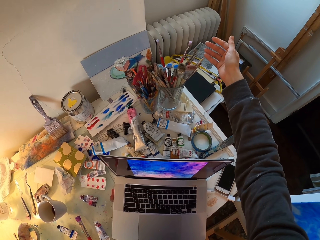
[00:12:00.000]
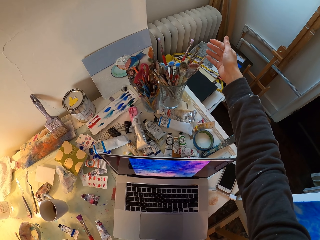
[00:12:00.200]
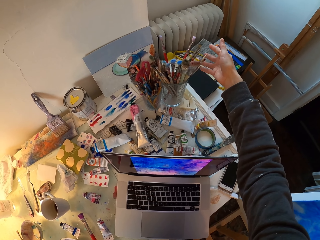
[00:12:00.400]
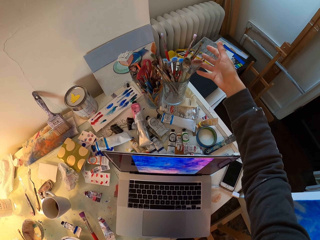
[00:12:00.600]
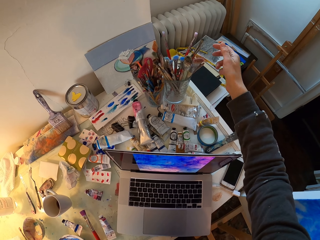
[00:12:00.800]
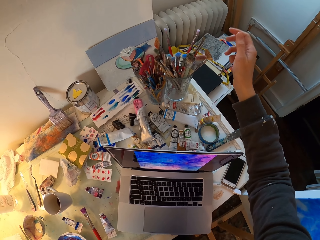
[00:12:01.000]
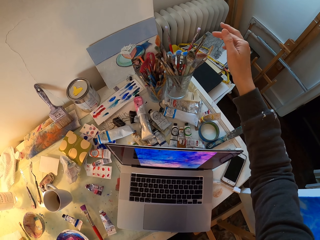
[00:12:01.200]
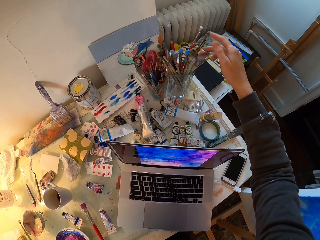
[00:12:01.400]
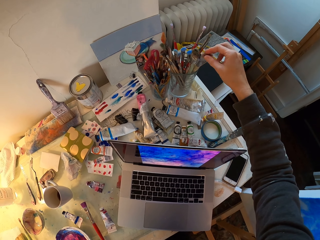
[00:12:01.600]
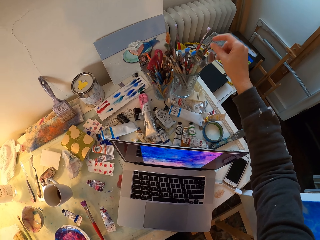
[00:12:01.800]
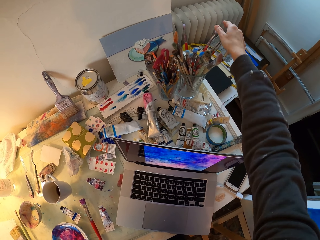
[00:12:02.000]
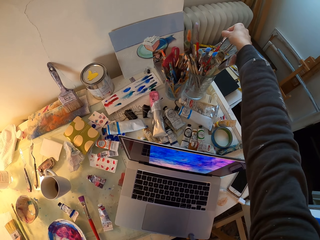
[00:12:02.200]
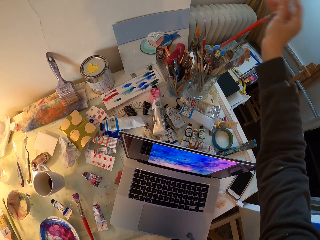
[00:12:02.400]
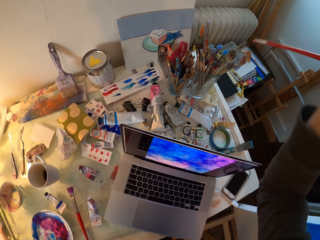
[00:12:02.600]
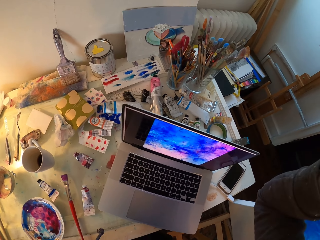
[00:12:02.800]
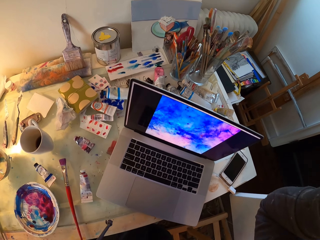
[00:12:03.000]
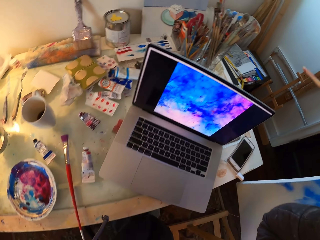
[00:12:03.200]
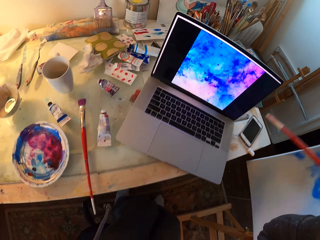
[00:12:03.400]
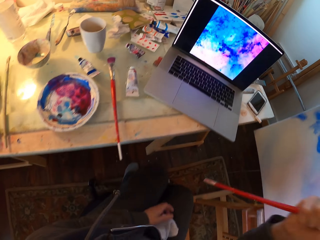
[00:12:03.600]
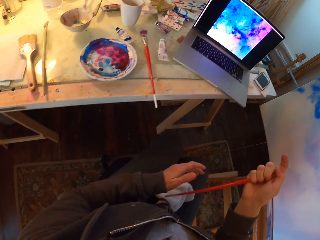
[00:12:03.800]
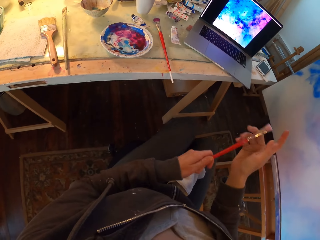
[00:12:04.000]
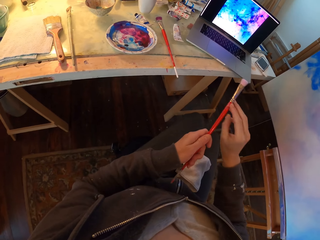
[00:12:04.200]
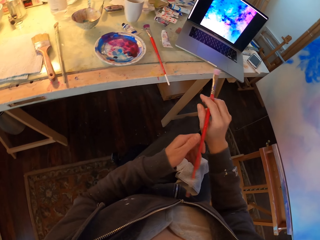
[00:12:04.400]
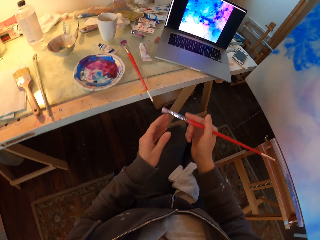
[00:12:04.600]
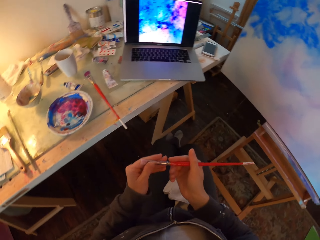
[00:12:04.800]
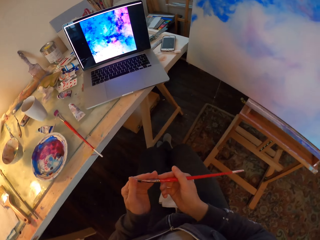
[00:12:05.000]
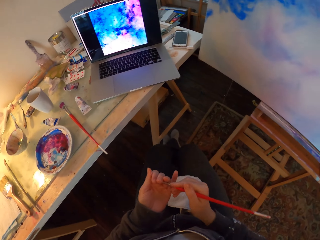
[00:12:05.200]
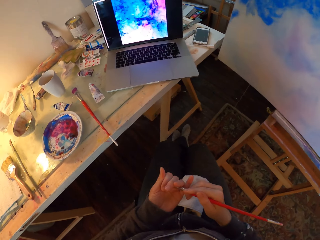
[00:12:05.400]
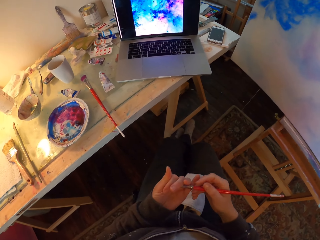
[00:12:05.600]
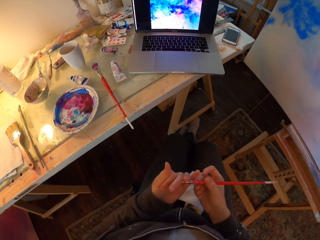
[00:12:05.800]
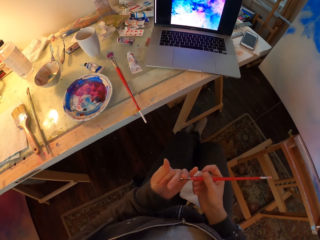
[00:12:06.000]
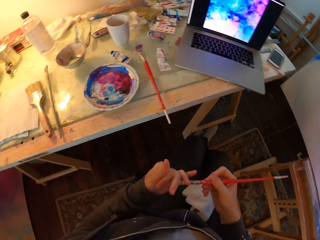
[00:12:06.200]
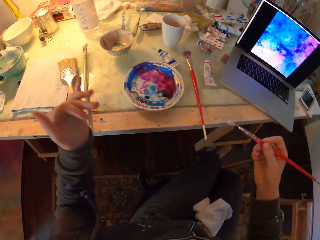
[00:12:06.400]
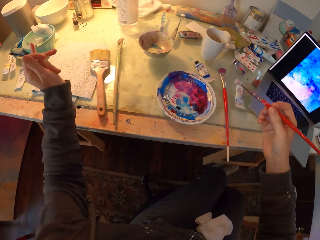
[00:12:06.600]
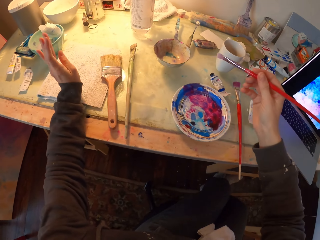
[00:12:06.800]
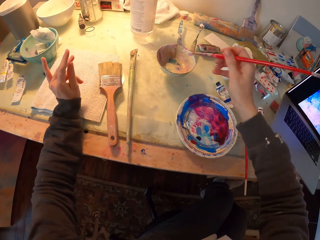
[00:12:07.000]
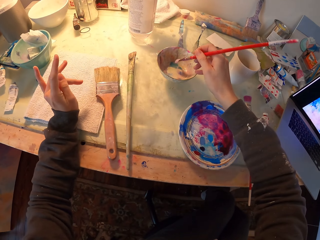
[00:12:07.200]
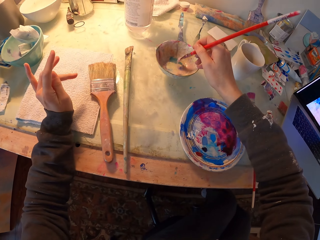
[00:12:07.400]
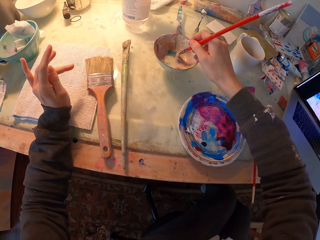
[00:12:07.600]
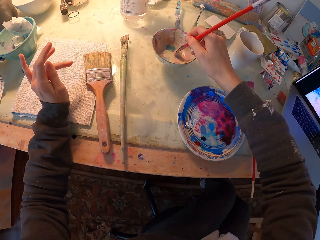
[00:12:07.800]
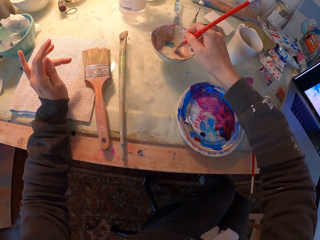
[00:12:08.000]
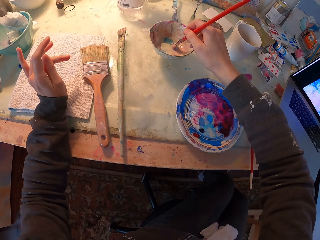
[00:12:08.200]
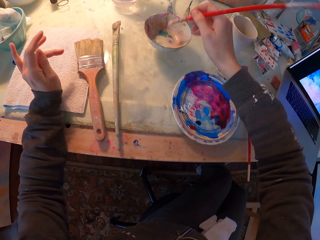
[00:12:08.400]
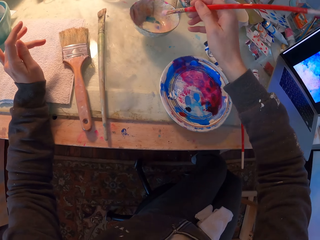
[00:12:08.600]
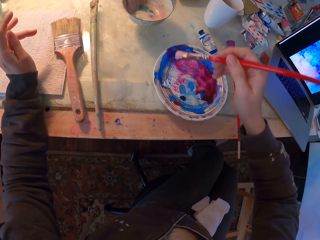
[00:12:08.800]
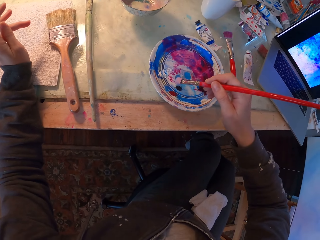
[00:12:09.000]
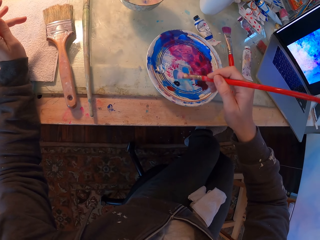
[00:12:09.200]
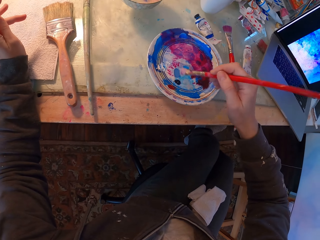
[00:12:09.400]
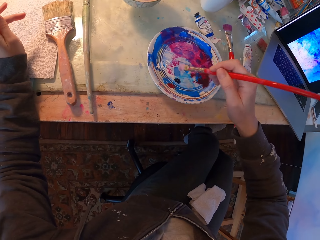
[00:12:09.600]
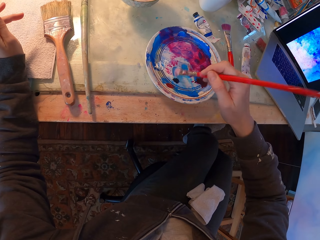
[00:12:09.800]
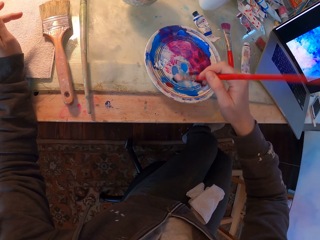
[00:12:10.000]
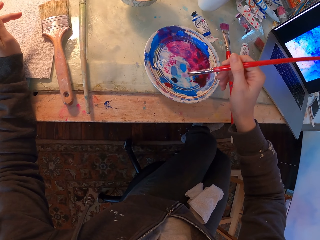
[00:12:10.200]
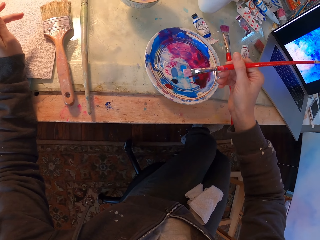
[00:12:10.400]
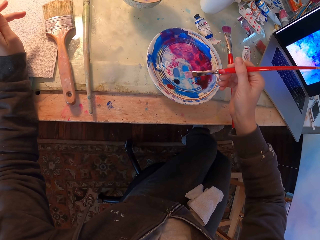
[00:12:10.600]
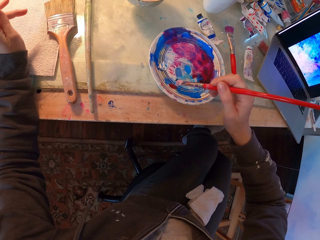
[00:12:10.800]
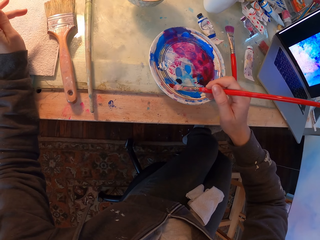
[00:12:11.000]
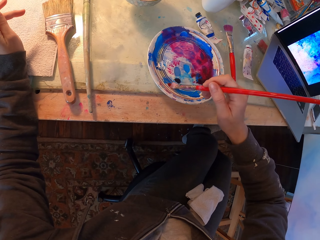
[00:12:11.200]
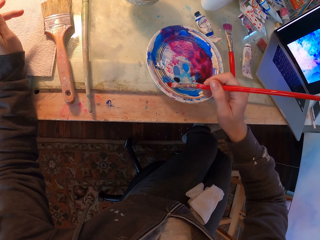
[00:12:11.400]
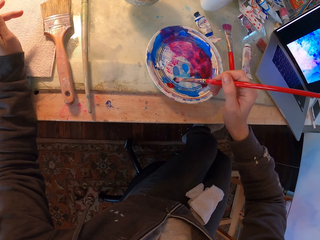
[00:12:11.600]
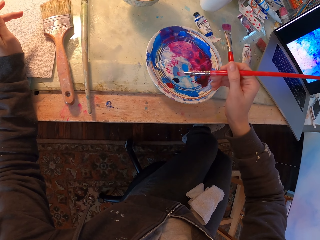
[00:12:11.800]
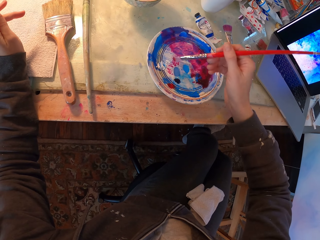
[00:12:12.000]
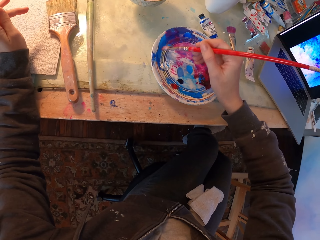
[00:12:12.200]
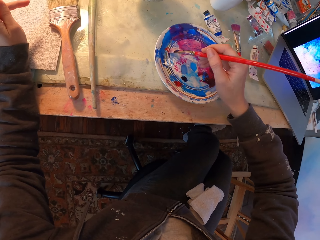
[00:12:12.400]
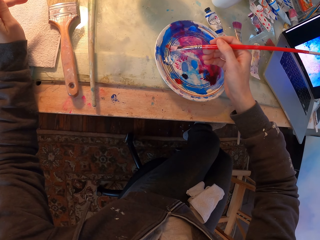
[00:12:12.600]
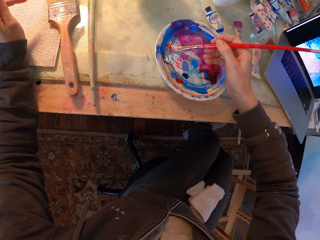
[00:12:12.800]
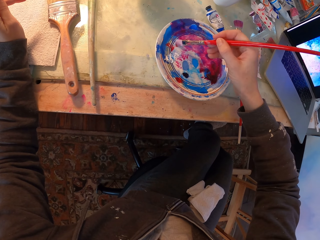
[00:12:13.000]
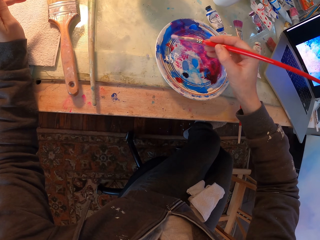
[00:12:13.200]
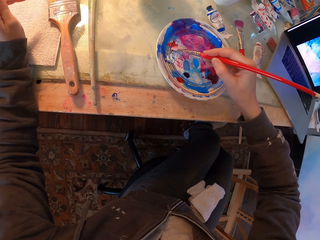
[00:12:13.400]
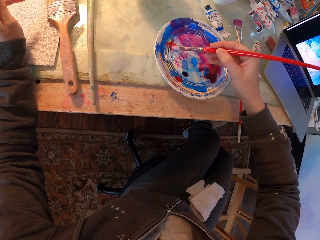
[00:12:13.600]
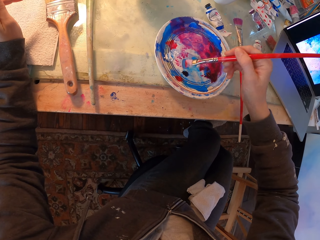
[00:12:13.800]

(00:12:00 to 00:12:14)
The camera wearer picks up a paint brush. They hold the paint brush. They dip the brush in ink. They brush the brush on the plate. They mix the paints in the bowl.

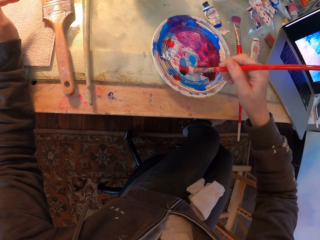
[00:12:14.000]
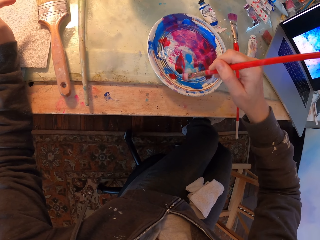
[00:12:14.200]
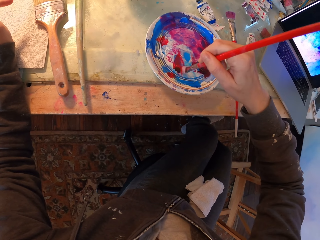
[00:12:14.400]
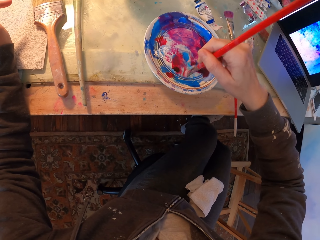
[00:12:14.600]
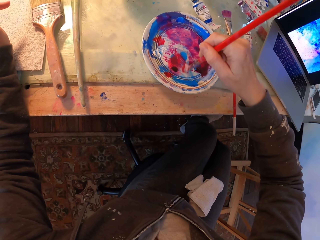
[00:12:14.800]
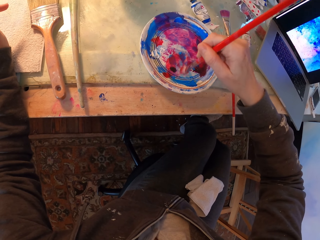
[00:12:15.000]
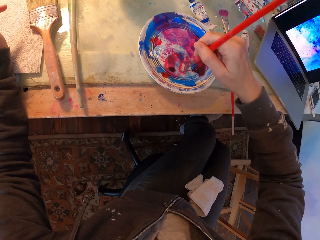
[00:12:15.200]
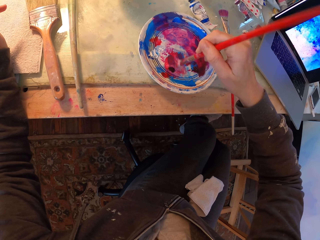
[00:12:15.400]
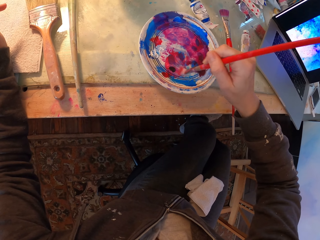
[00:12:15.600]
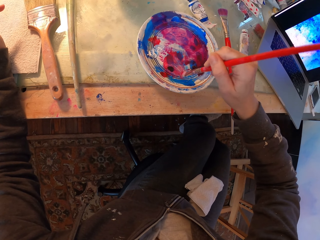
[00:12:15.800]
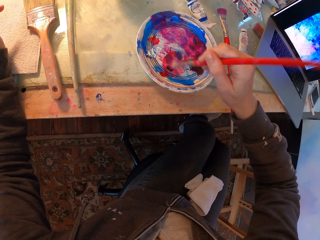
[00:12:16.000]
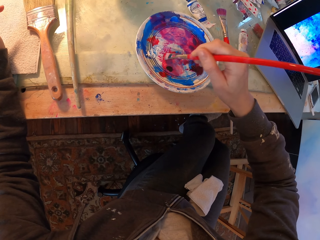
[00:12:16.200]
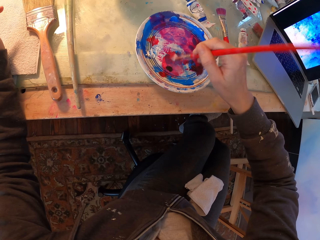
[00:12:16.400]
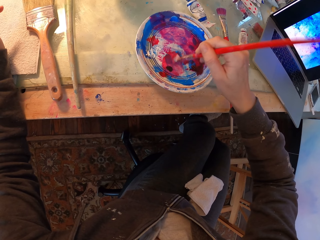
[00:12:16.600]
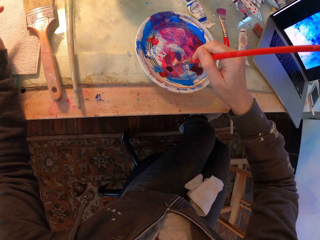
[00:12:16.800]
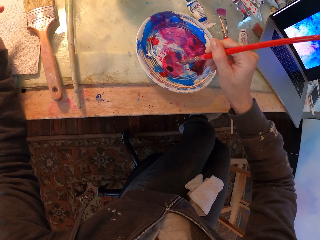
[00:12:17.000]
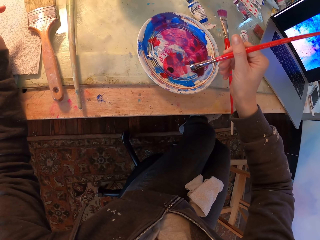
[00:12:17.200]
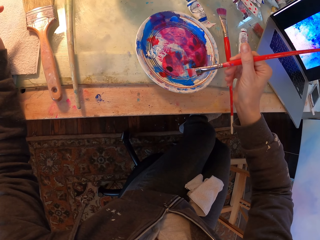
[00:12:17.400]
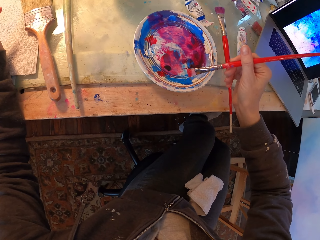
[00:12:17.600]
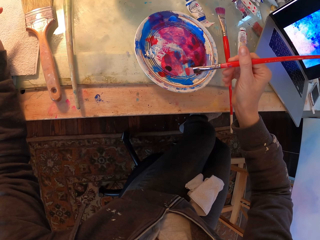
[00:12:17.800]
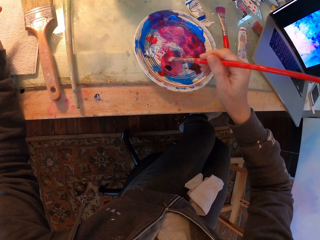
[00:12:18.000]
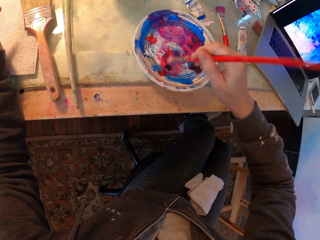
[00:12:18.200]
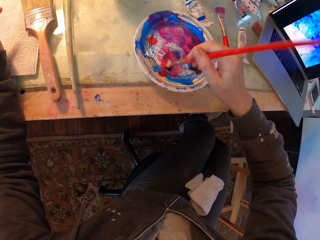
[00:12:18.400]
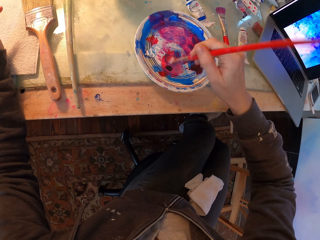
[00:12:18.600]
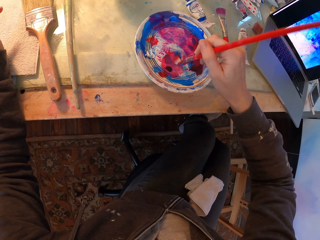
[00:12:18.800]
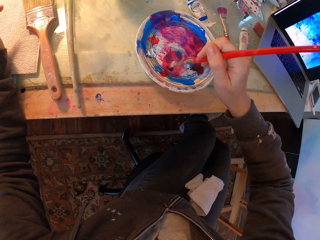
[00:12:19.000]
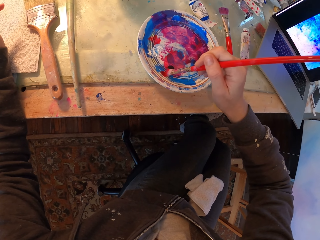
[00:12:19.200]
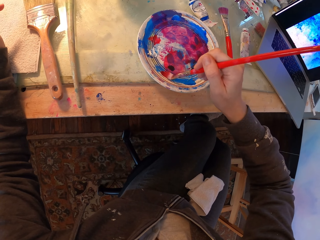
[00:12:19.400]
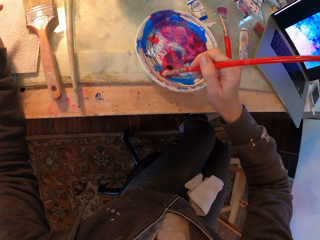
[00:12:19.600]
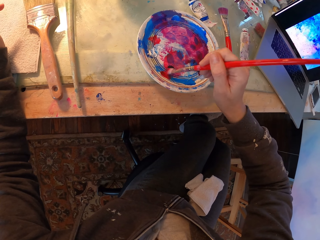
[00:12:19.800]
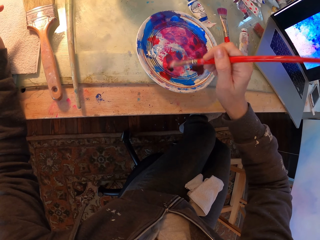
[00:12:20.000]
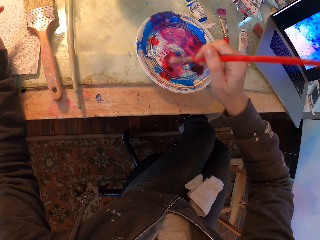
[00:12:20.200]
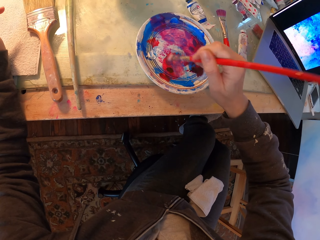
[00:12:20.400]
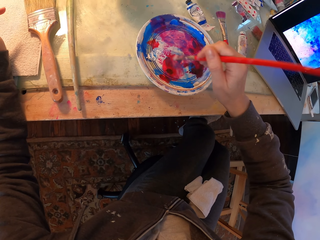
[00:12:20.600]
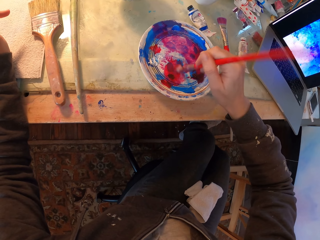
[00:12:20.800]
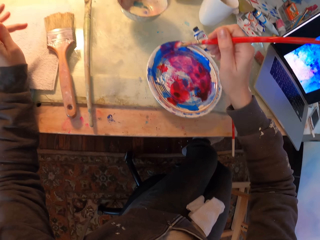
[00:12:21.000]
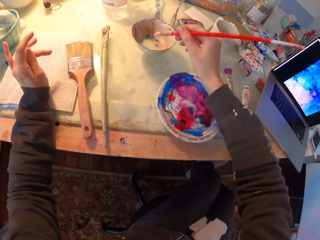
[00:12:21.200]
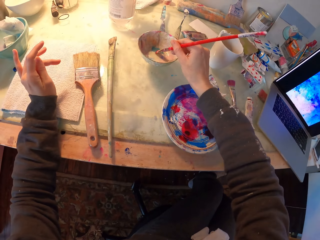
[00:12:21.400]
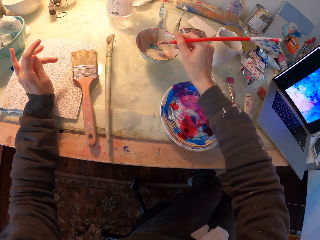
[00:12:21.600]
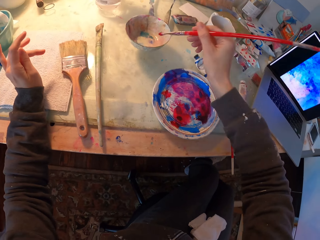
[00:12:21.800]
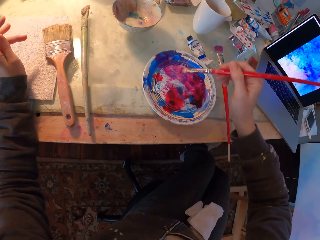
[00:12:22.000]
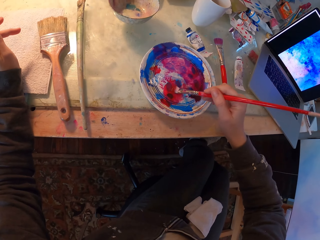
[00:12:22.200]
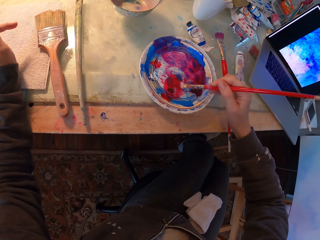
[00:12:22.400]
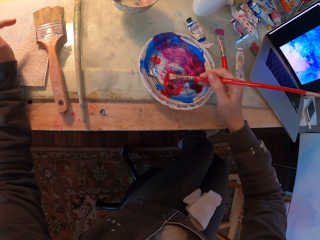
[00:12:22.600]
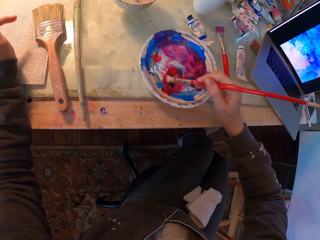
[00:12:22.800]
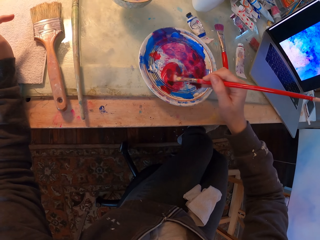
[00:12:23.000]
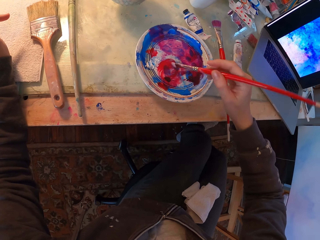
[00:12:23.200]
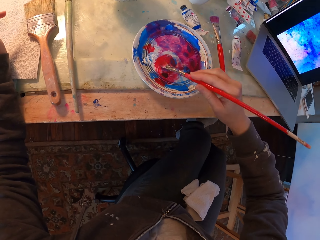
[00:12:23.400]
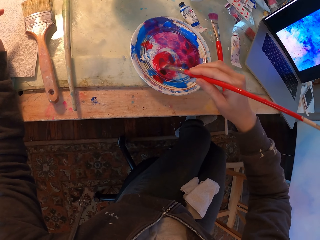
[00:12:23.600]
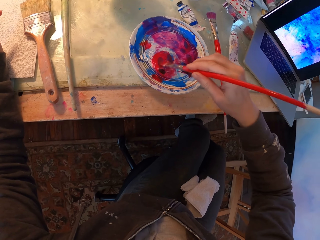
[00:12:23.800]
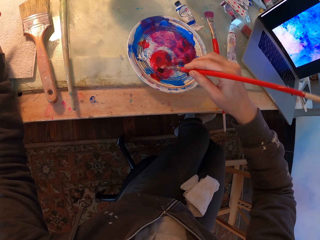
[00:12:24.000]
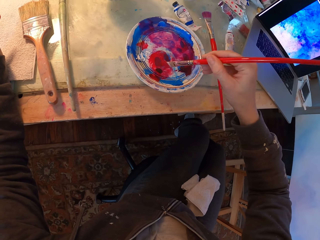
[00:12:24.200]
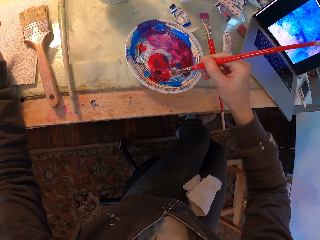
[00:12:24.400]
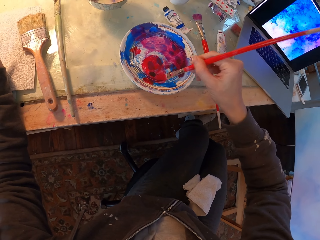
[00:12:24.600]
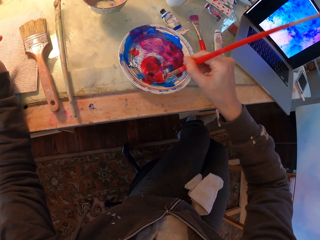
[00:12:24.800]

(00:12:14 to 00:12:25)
The camera wearer dips the brush in ink. They brush the brush on the plate.
